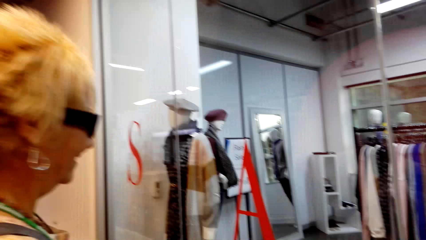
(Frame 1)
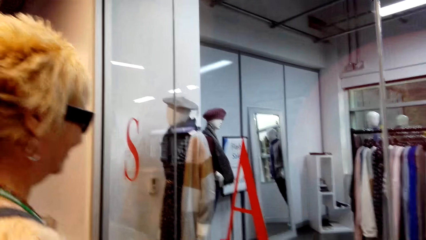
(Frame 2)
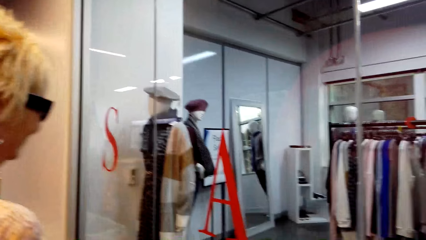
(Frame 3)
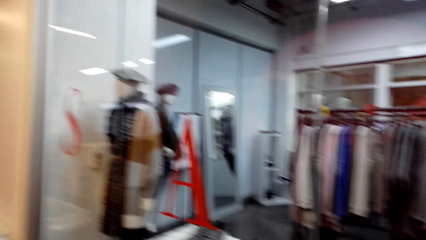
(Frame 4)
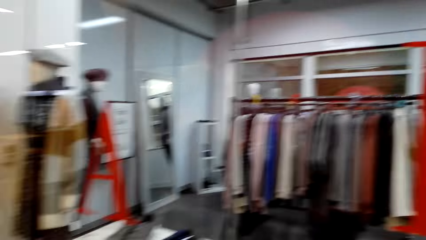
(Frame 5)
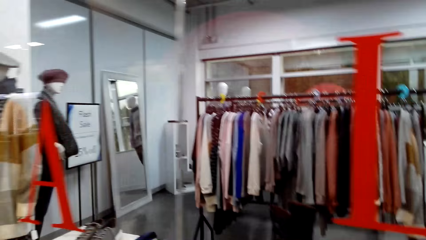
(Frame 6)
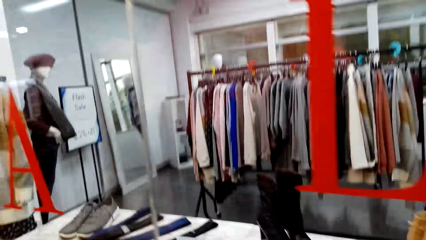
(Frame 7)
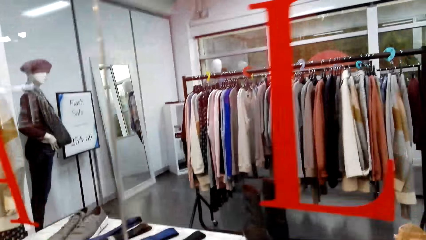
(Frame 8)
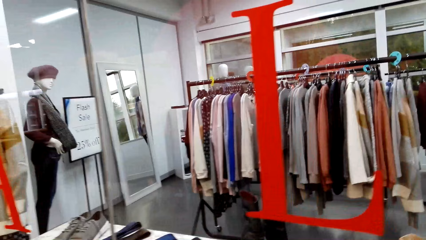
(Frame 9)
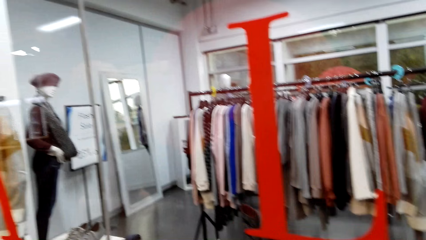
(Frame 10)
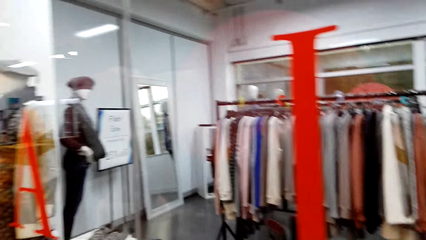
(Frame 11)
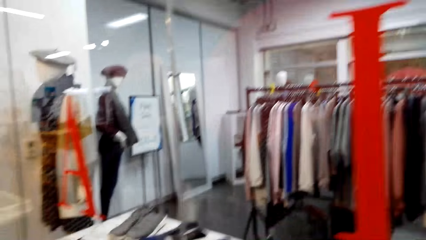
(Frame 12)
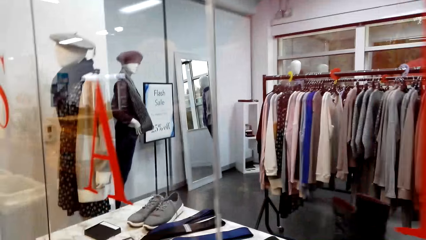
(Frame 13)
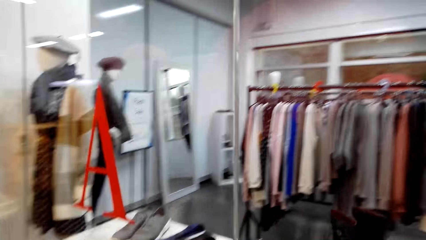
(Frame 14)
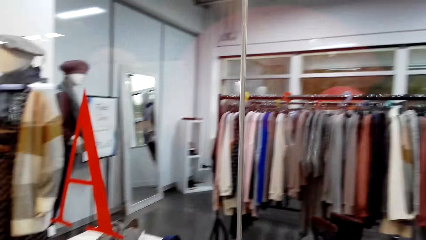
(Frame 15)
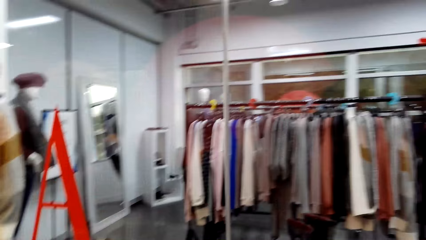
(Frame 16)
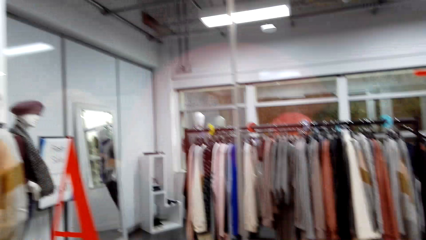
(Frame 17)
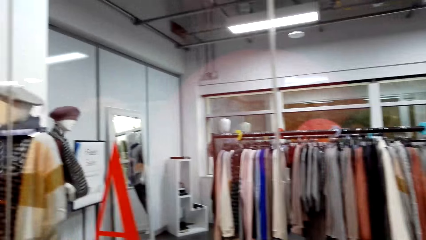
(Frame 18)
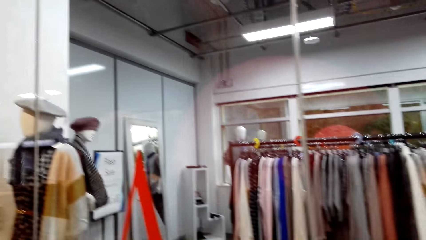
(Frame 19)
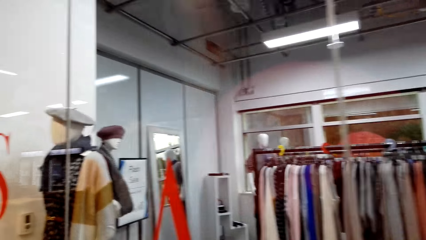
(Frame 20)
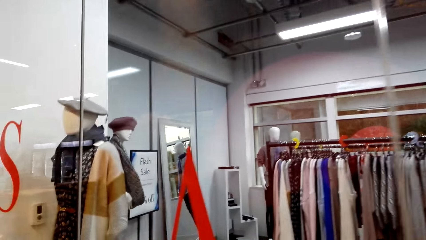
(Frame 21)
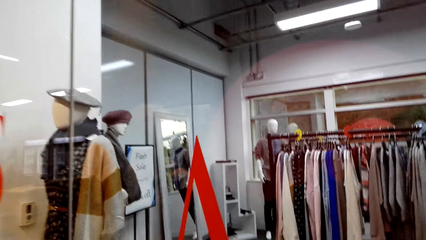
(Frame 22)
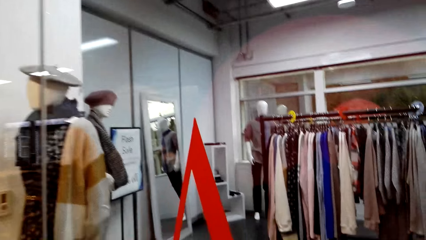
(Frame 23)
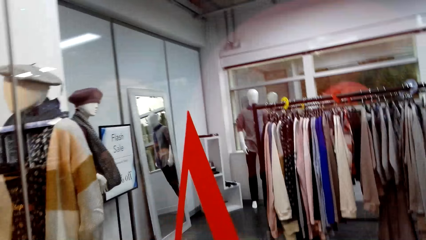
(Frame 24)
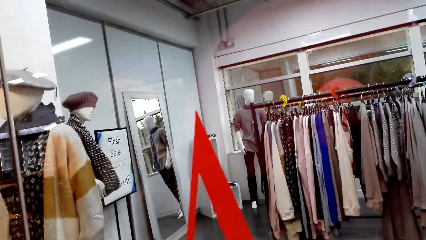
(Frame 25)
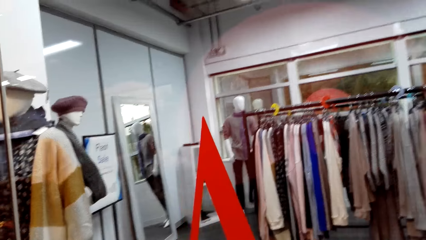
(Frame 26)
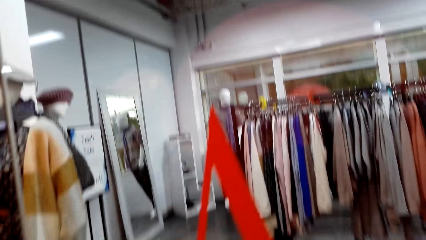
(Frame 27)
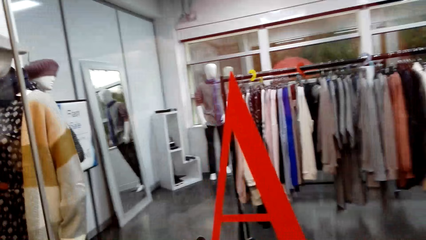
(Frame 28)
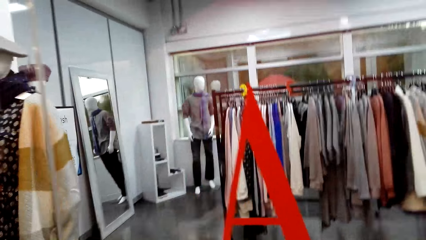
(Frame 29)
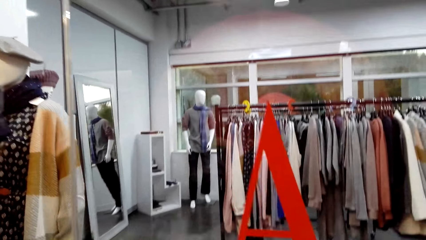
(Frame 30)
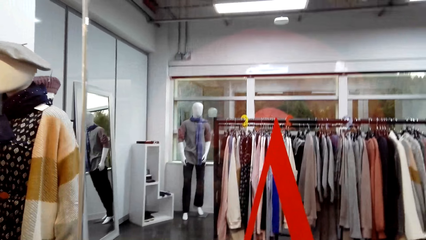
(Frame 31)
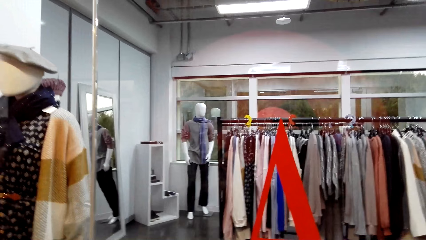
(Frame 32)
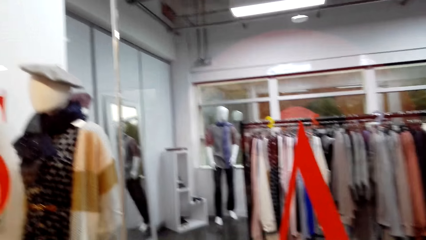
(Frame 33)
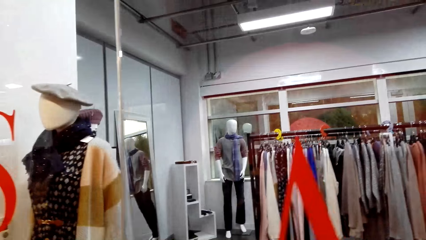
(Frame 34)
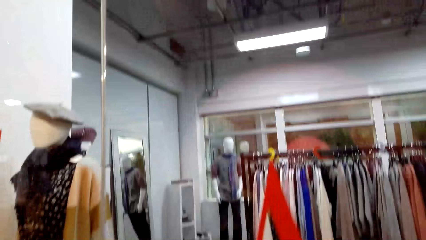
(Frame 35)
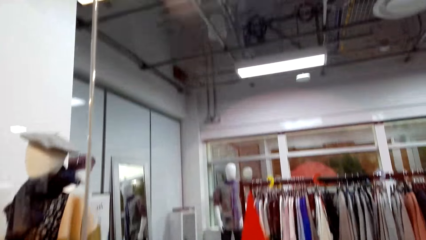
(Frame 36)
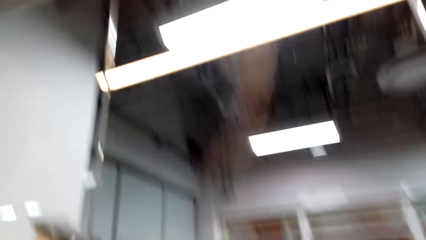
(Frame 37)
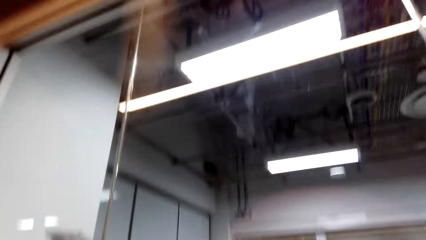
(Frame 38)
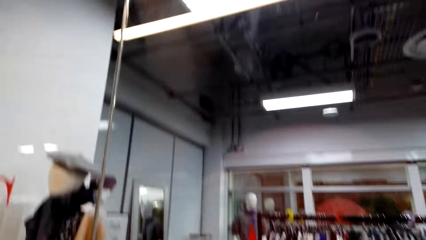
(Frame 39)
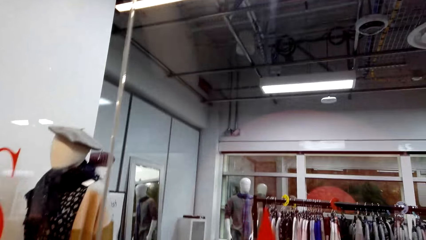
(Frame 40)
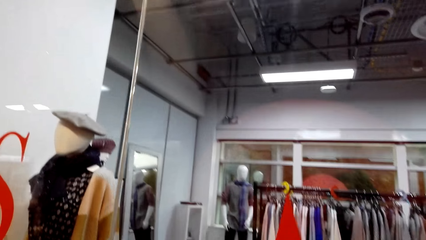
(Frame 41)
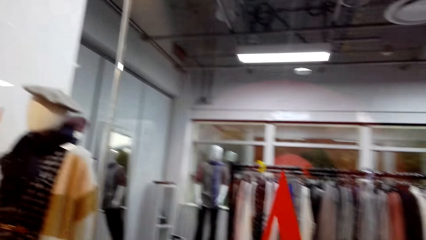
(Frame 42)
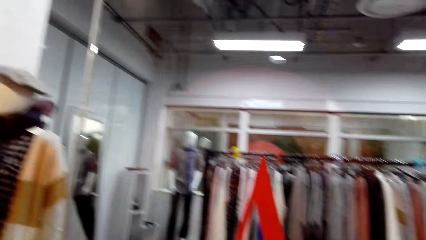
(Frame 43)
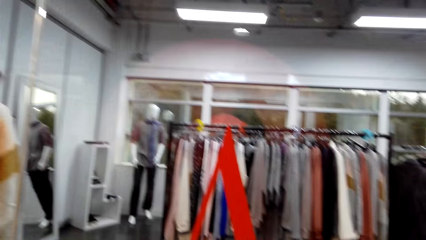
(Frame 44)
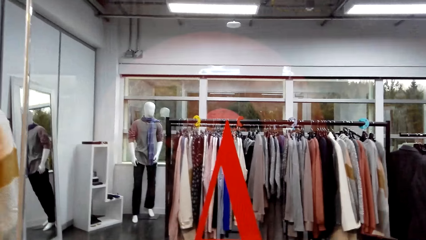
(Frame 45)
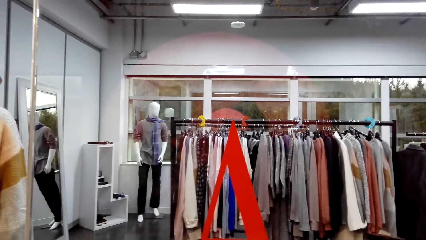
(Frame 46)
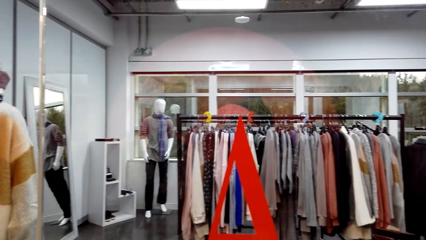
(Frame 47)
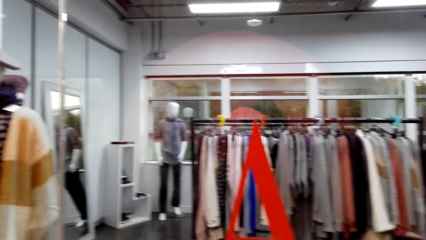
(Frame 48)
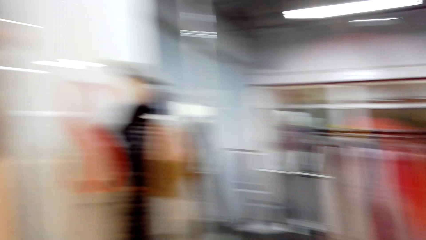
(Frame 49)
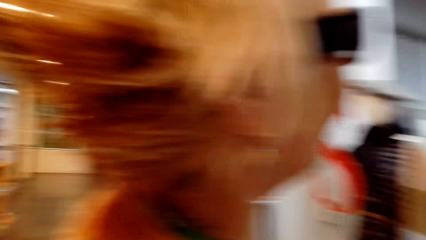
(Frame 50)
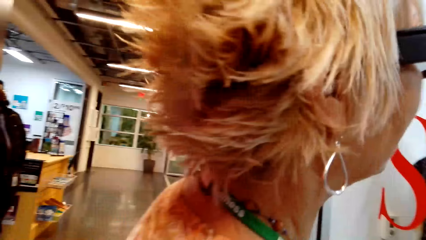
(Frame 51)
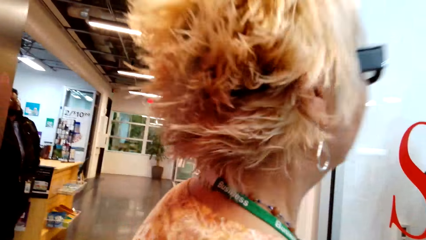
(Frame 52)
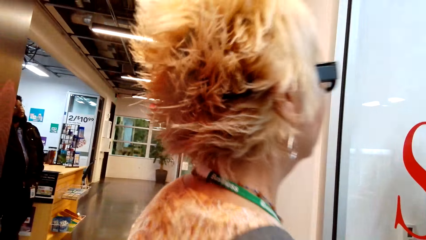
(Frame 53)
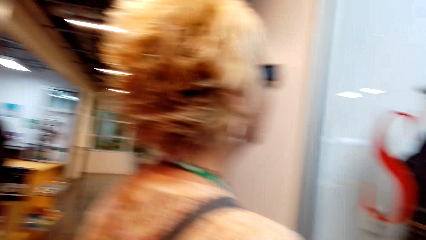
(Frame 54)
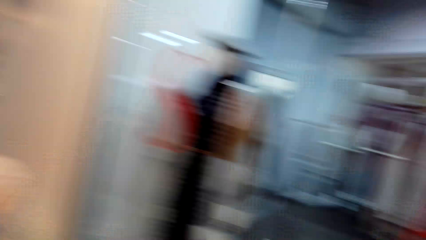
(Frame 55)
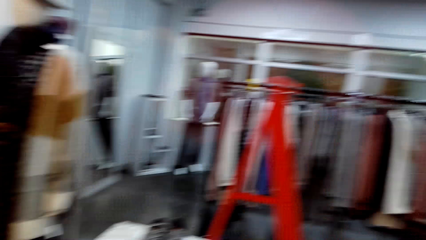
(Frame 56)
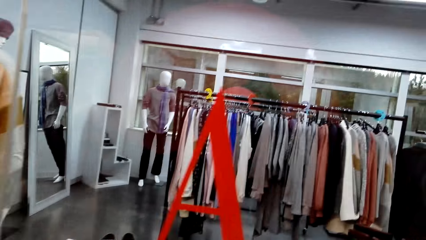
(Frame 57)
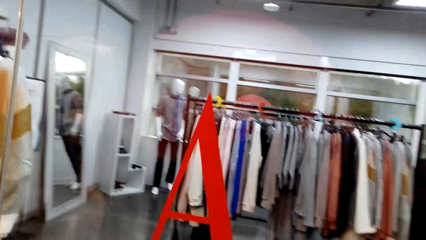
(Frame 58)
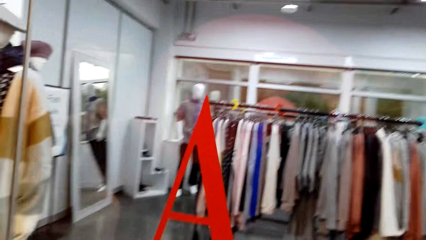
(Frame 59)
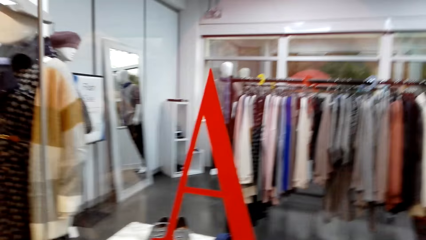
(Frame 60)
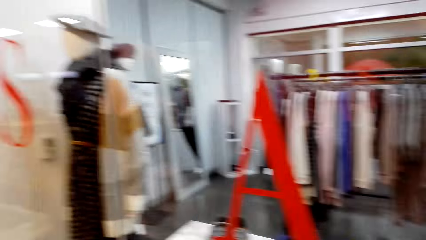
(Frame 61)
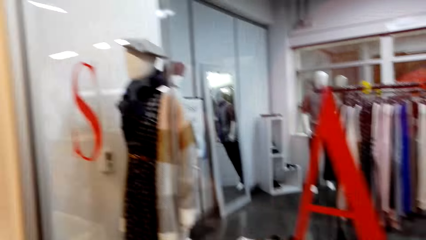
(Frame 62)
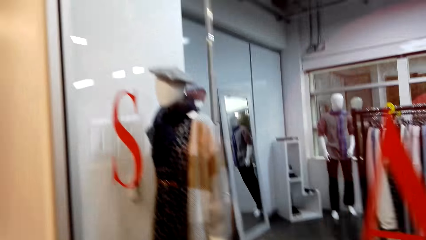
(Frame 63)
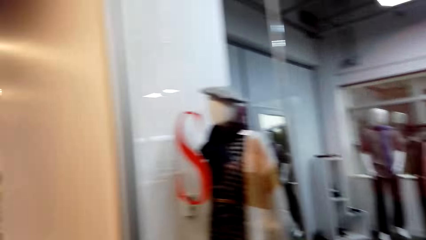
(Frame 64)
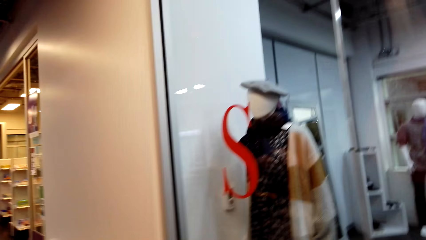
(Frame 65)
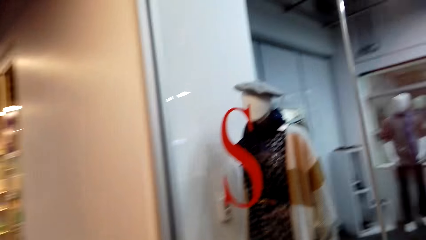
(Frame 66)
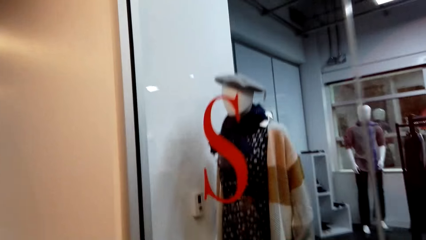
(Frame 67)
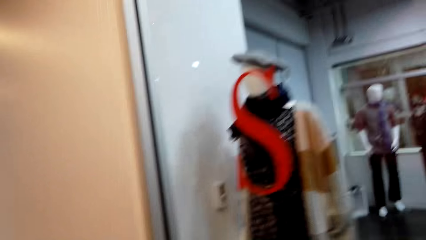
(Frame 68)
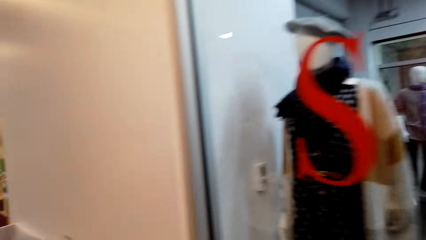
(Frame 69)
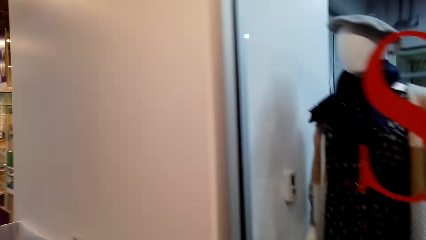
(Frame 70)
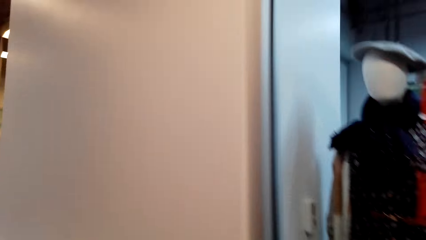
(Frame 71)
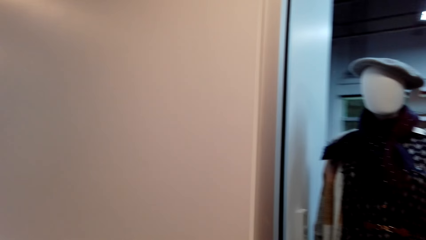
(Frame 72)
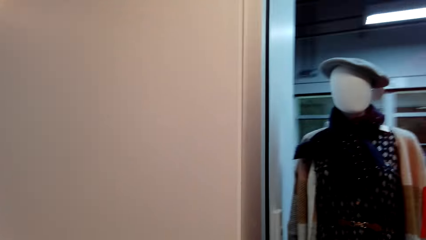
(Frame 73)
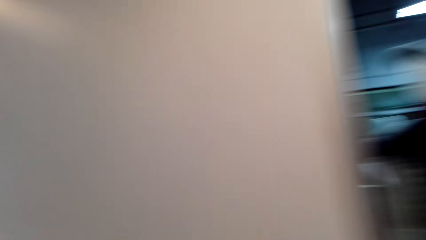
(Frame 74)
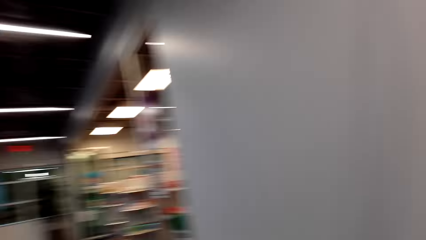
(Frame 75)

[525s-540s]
The camera wearer looks around. They interact with a lady. They look around.
